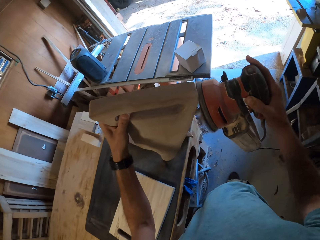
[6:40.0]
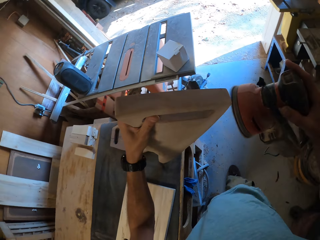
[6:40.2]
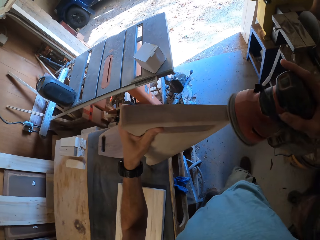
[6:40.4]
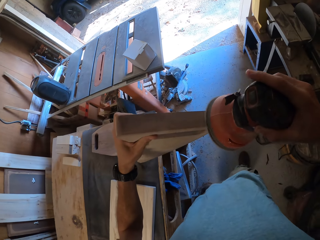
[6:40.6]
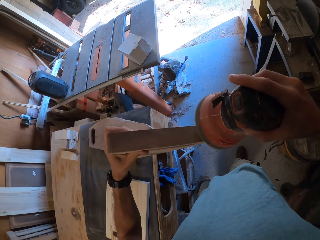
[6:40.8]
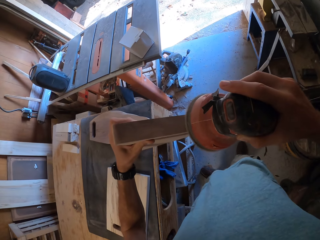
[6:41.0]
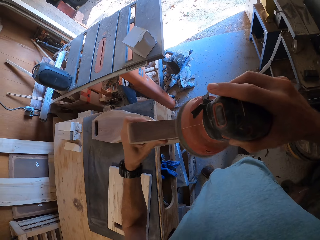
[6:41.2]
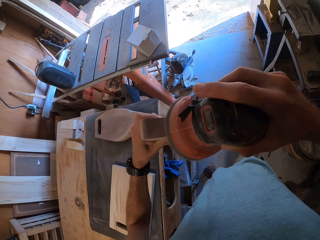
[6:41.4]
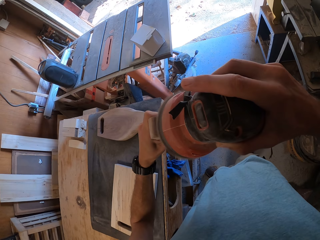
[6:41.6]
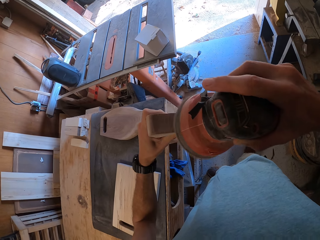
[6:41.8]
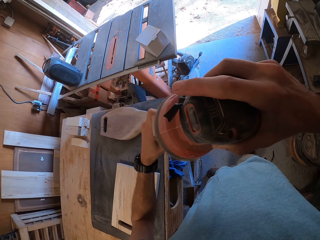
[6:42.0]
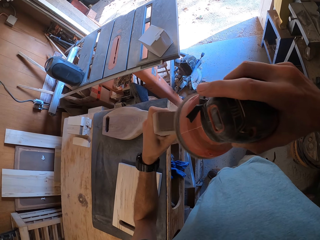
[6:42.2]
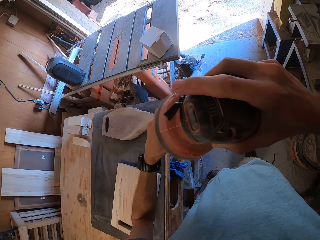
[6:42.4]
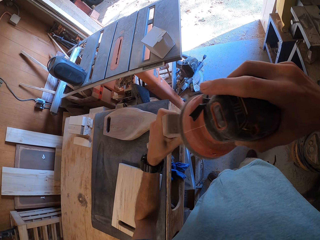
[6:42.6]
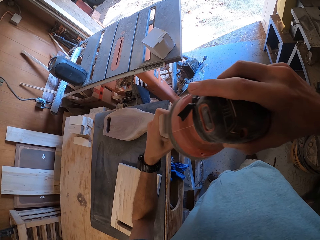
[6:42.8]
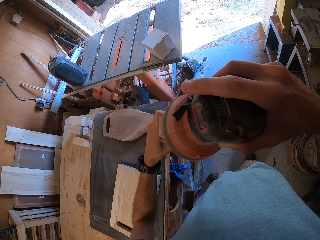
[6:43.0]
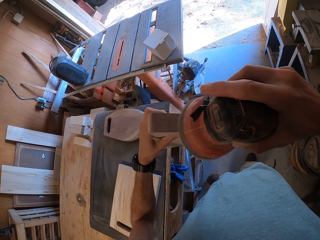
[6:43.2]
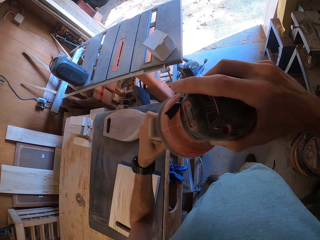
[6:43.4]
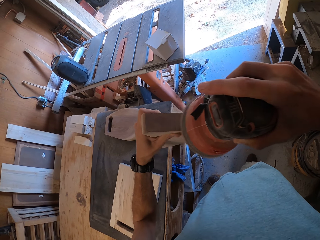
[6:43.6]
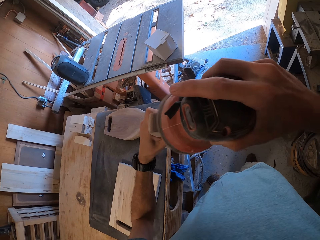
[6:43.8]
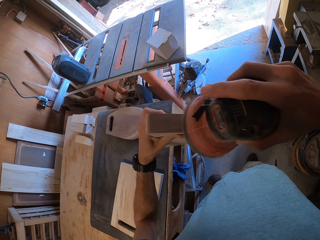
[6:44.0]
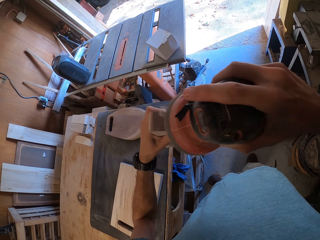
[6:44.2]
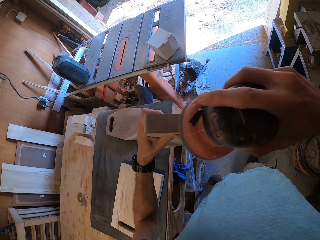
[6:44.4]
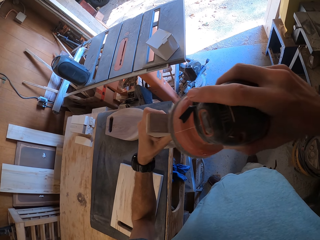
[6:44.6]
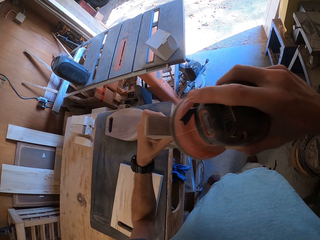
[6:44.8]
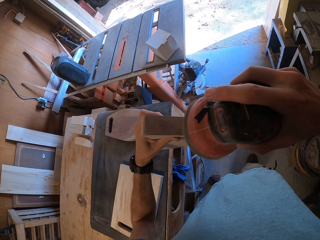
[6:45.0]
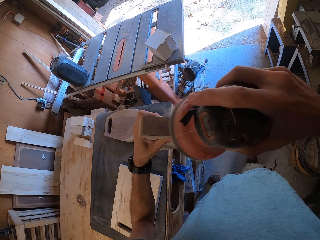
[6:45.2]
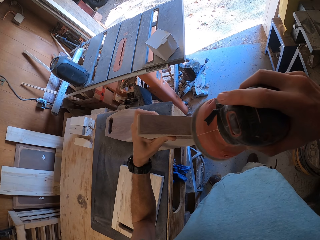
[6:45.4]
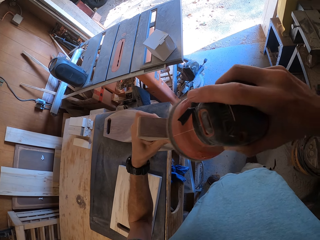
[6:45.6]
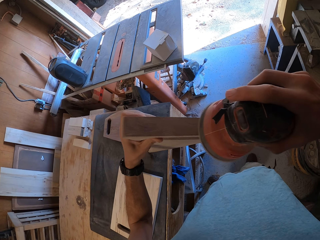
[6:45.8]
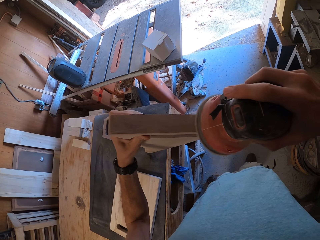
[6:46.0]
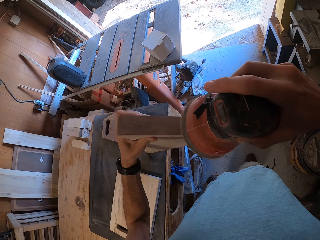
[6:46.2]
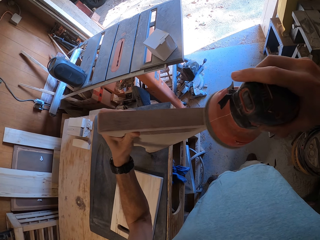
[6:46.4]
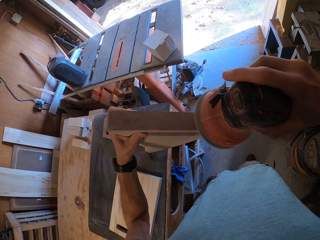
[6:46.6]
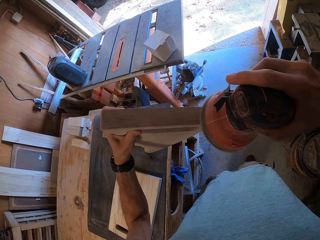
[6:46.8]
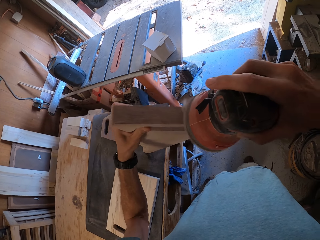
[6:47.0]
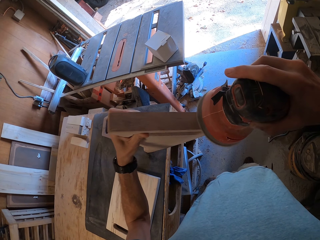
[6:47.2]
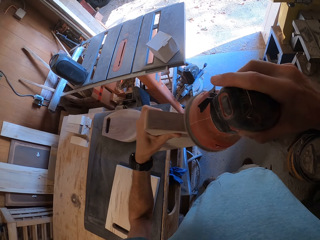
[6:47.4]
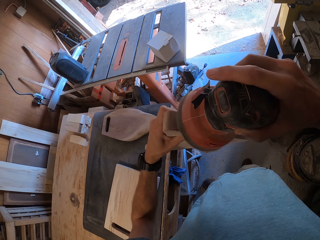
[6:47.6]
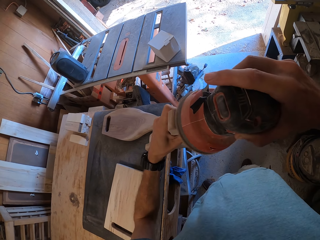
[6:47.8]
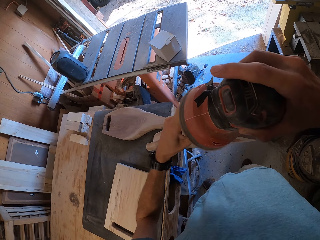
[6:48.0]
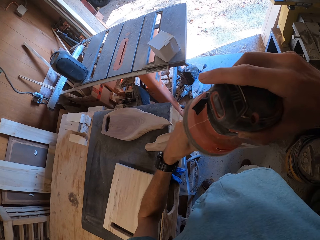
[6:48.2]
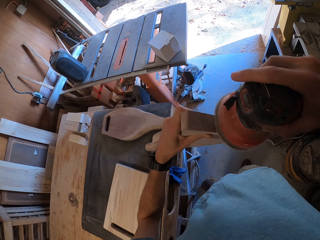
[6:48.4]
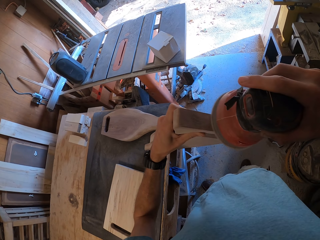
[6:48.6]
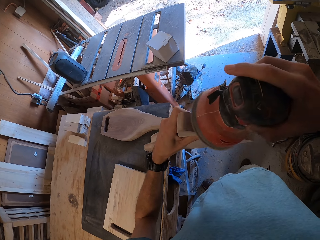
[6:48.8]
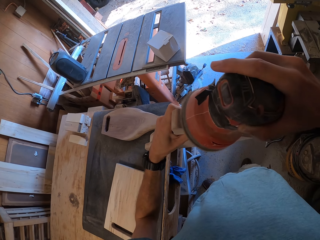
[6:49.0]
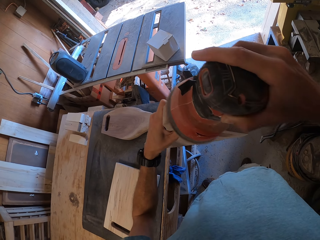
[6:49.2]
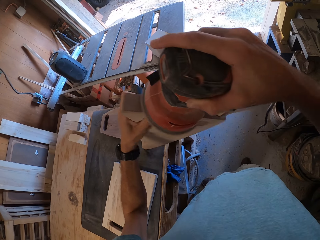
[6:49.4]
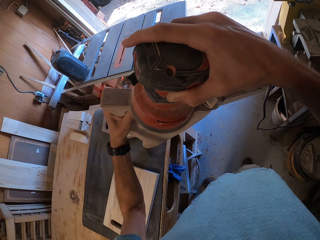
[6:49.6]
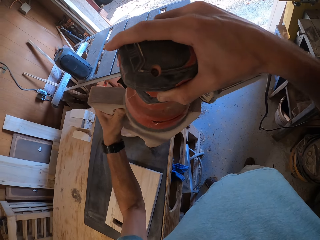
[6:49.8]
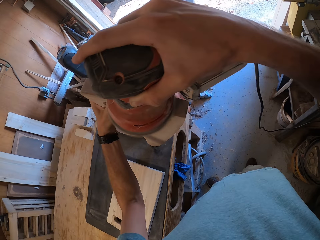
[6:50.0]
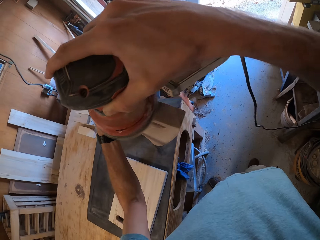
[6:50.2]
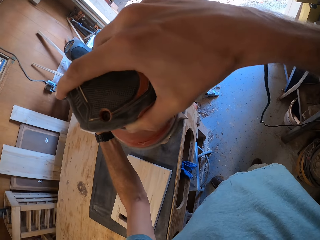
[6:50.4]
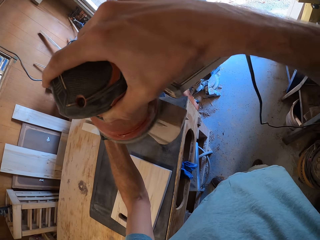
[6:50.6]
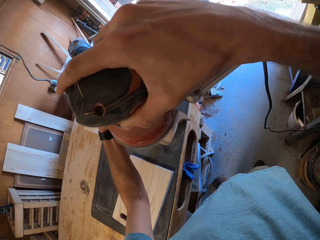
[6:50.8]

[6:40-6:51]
The camera wearer smoothens the second chocolate wood with an orbital sander.

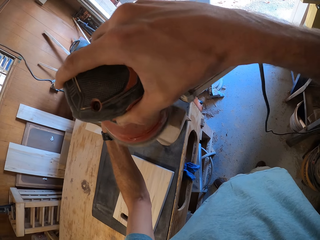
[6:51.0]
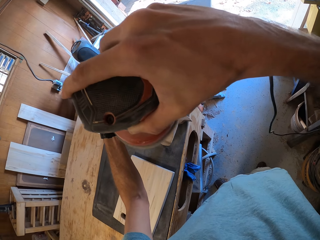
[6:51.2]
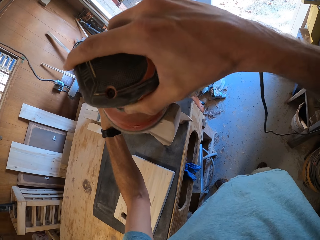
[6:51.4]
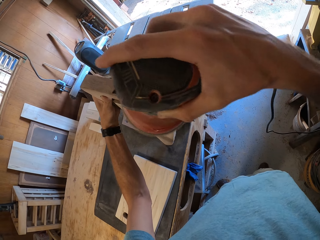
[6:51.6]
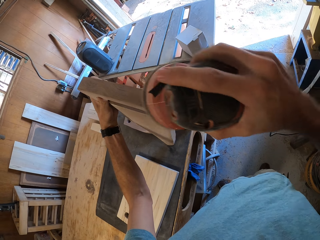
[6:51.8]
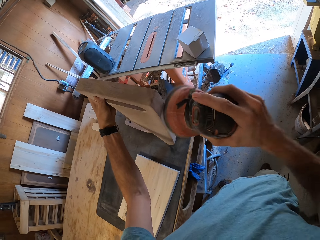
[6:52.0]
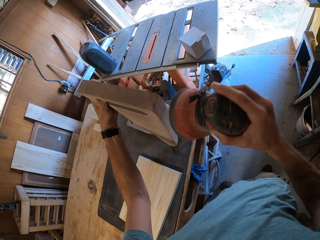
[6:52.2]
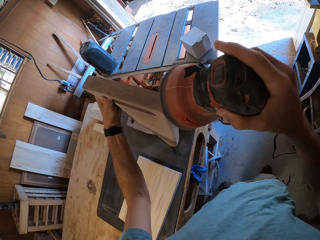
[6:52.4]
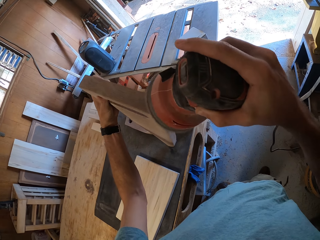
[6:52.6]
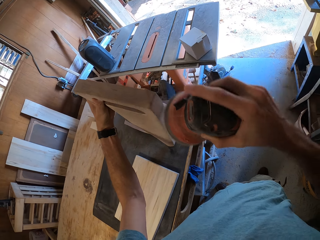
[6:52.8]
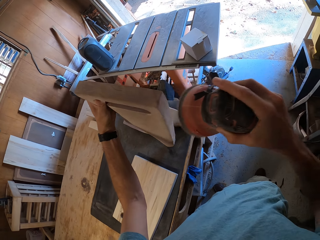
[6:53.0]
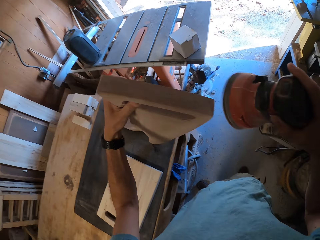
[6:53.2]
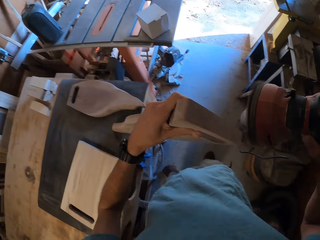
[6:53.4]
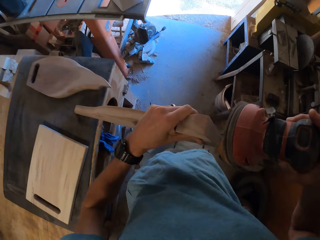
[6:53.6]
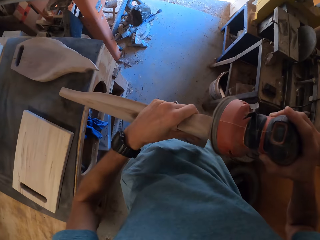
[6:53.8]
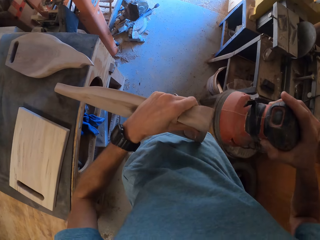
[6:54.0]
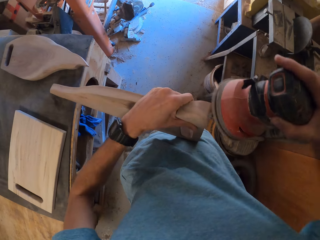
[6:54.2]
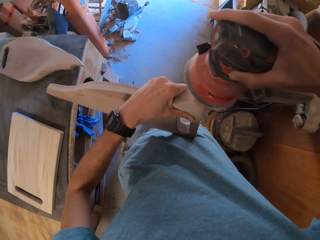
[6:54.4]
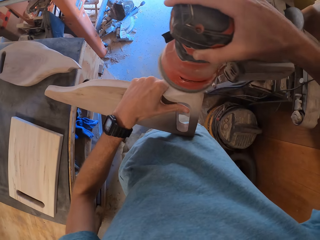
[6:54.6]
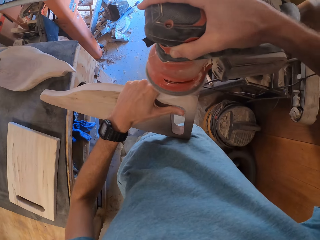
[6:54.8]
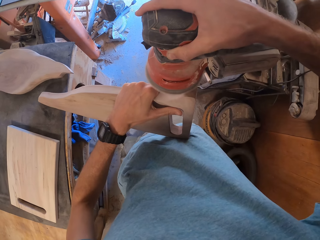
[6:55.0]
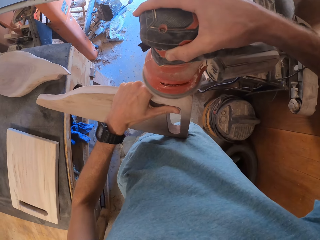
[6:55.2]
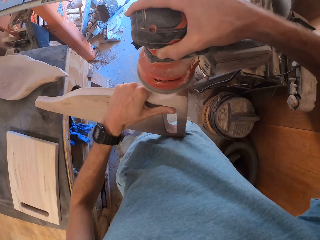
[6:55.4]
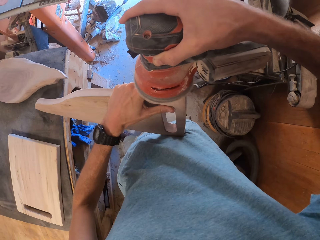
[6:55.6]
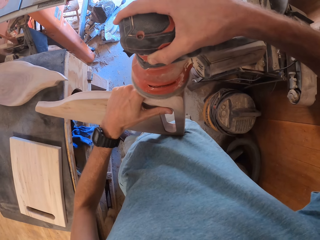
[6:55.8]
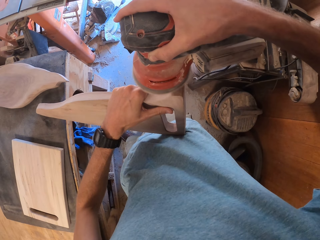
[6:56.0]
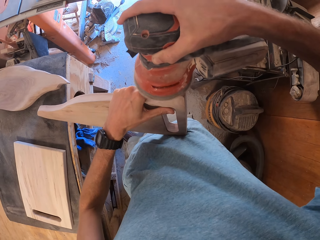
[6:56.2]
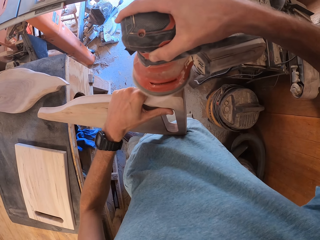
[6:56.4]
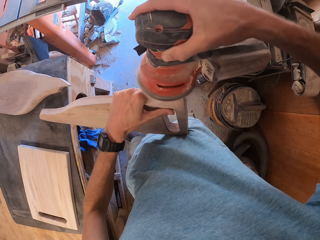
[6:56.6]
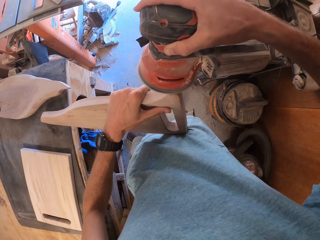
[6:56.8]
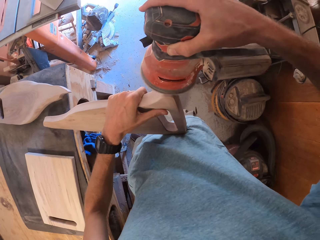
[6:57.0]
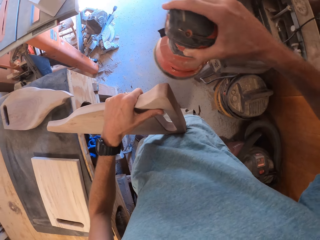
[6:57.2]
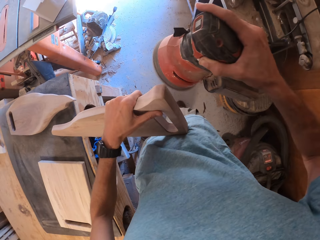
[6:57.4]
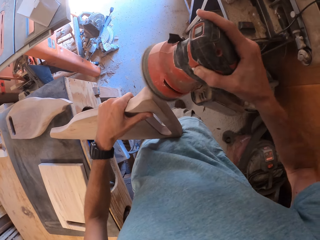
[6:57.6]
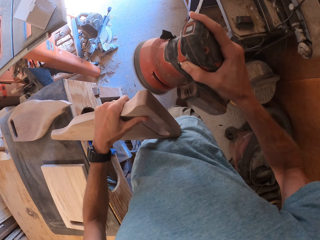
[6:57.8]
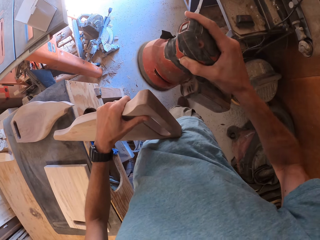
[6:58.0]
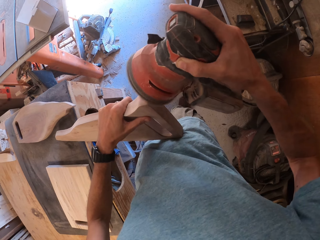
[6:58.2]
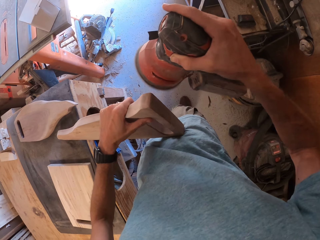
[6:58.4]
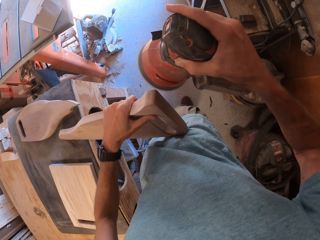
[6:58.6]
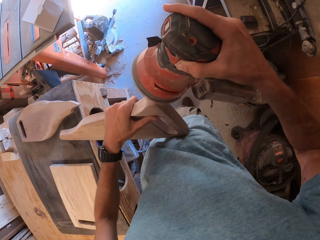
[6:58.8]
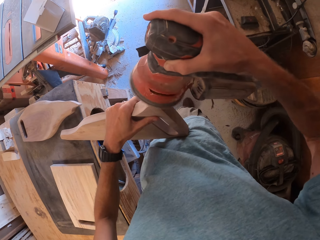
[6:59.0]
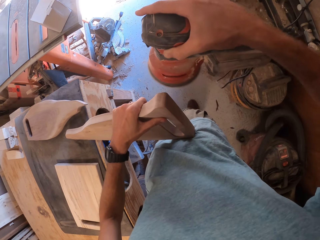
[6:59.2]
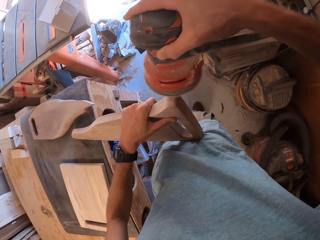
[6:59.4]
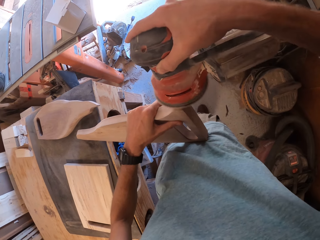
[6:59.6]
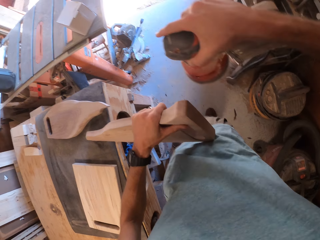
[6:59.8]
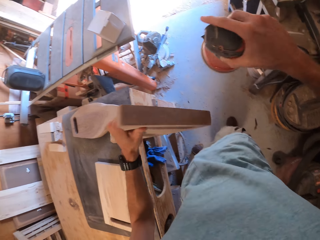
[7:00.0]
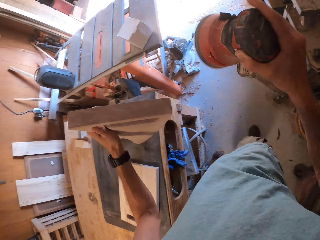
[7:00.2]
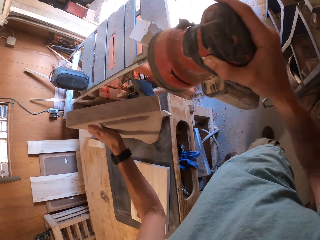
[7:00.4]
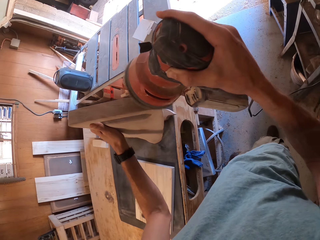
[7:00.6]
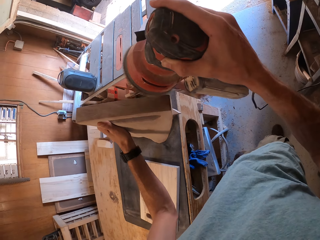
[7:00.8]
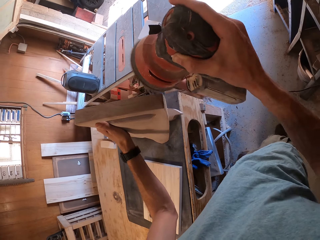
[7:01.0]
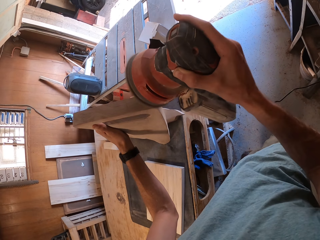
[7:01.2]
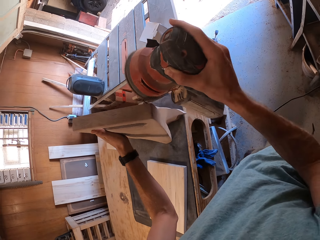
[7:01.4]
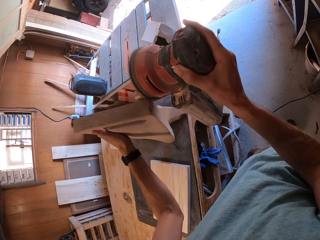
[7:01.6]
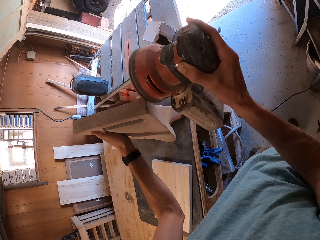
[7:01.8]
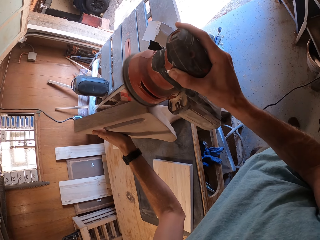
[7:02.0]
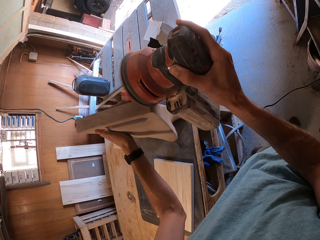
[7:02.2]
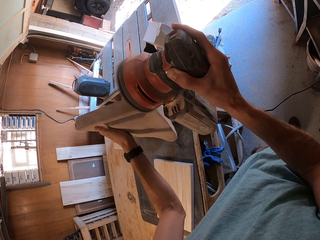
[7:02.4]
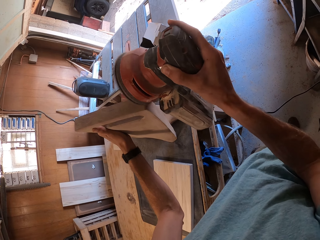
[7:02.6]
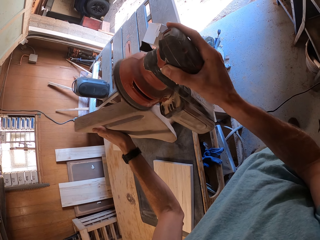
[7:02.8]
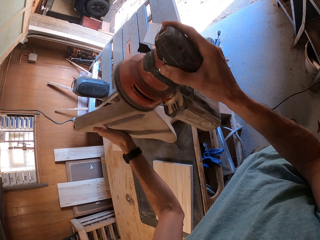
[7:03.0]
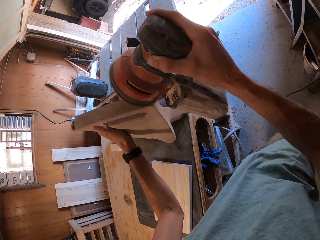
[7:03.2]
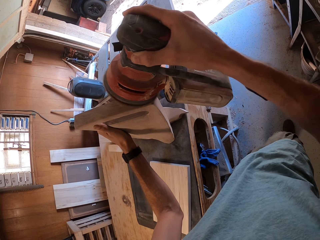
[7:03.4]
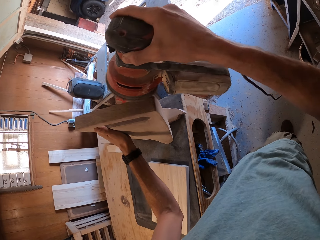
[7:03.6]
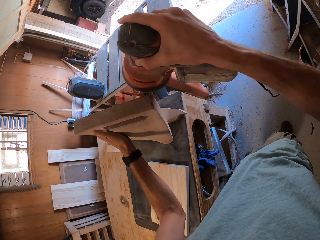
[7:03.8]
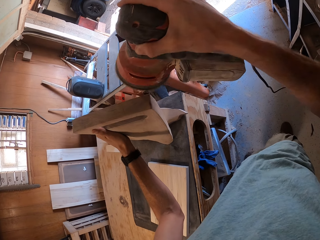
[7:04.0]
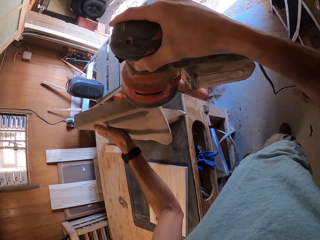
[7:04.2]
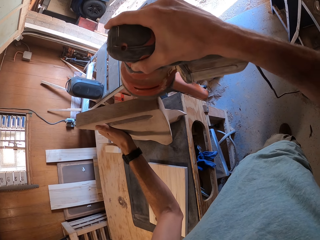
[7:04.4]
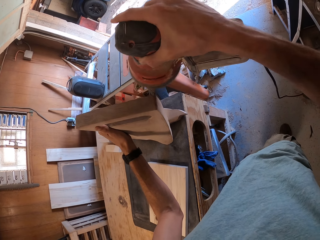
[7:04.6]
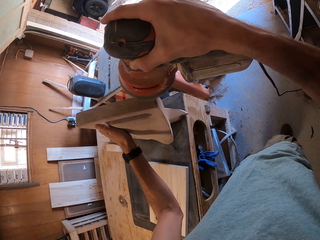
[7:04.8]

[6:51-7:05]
The camera wearer turns the chopping board. They smoothen the chopping board using a sander. They lift the chopping board. They smoothen the chopping board using the sander.
